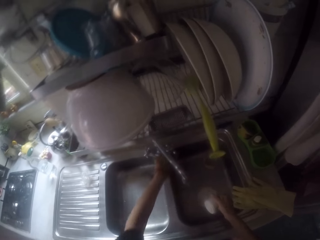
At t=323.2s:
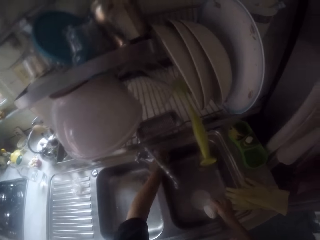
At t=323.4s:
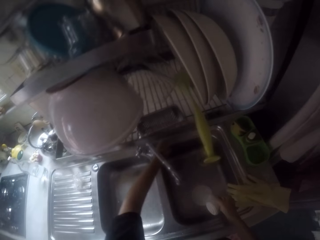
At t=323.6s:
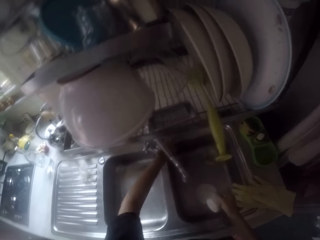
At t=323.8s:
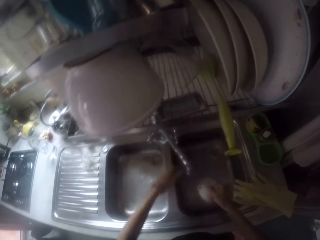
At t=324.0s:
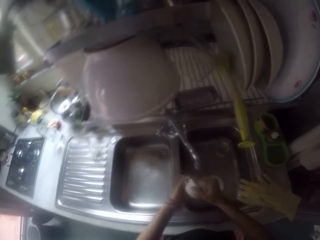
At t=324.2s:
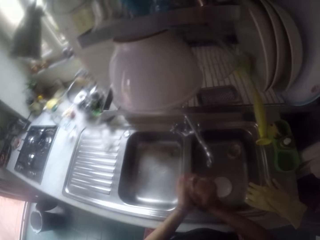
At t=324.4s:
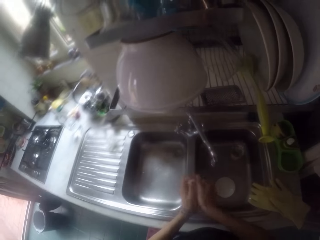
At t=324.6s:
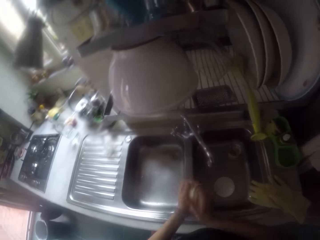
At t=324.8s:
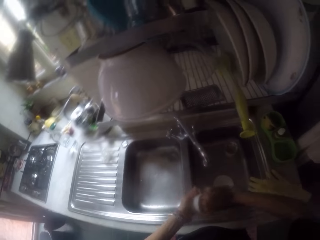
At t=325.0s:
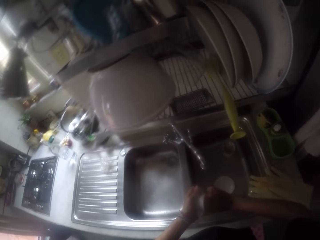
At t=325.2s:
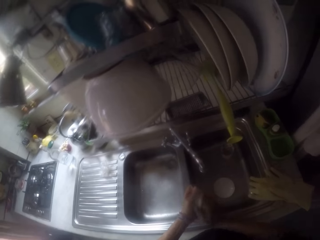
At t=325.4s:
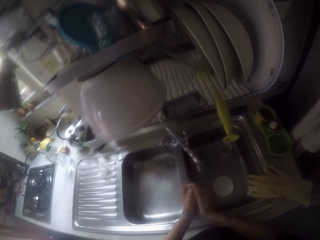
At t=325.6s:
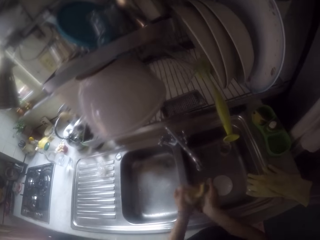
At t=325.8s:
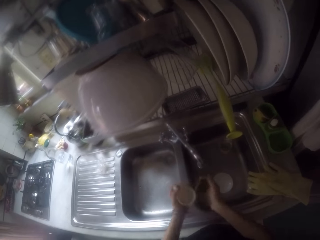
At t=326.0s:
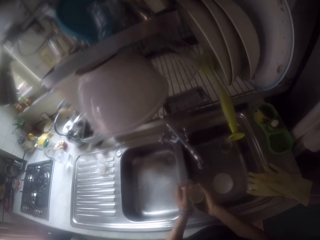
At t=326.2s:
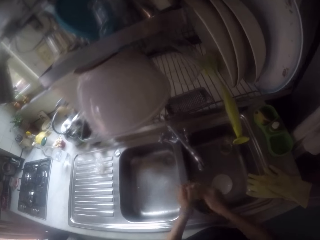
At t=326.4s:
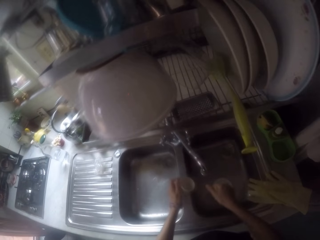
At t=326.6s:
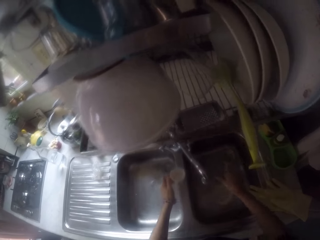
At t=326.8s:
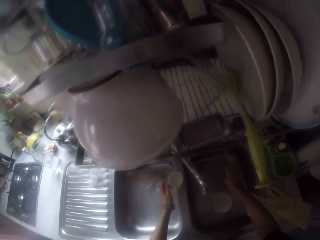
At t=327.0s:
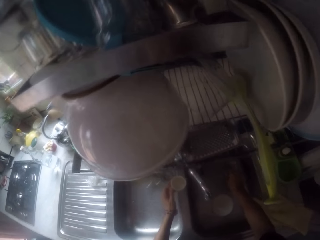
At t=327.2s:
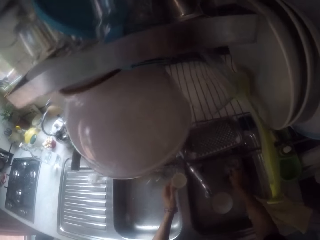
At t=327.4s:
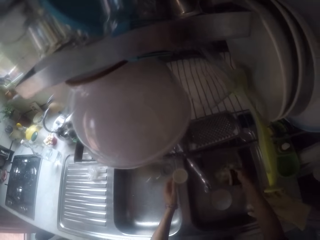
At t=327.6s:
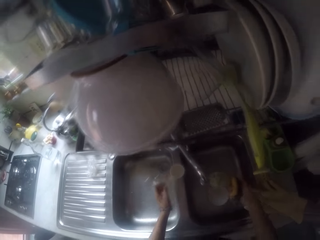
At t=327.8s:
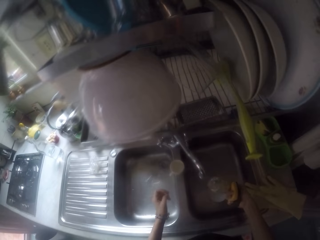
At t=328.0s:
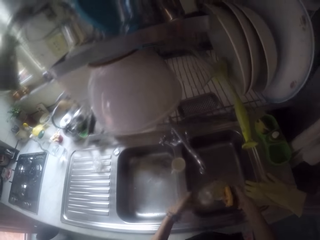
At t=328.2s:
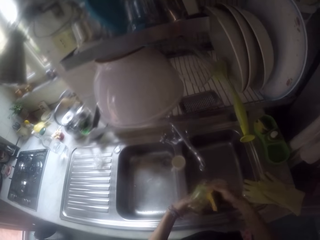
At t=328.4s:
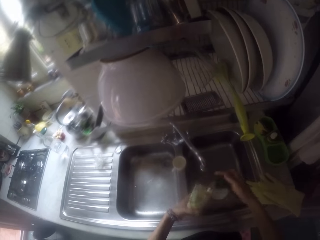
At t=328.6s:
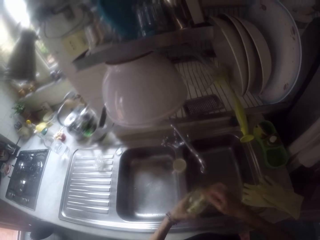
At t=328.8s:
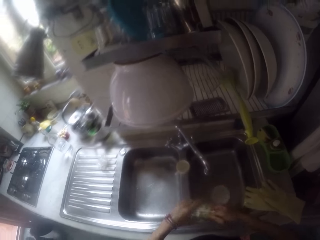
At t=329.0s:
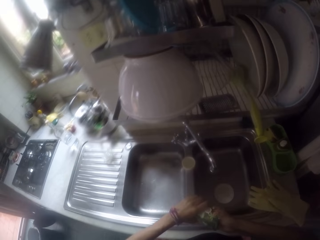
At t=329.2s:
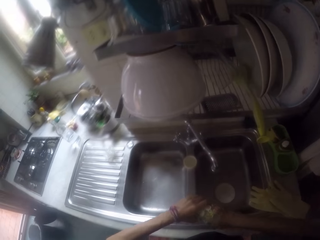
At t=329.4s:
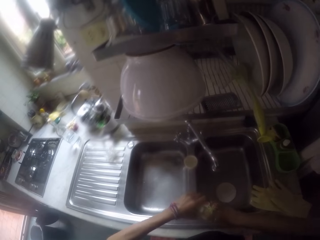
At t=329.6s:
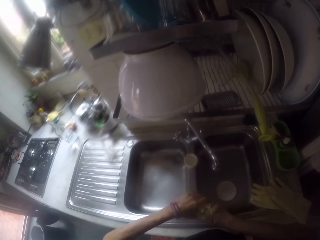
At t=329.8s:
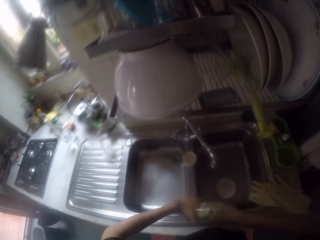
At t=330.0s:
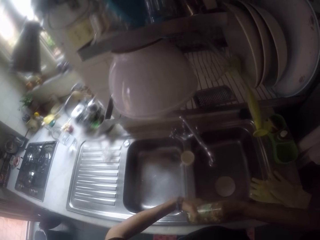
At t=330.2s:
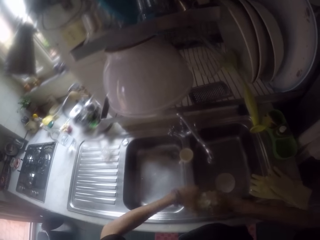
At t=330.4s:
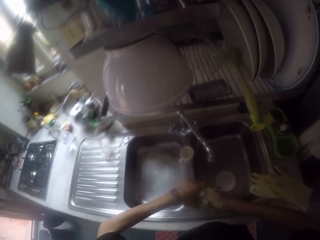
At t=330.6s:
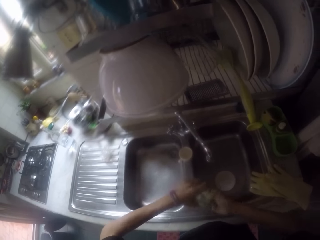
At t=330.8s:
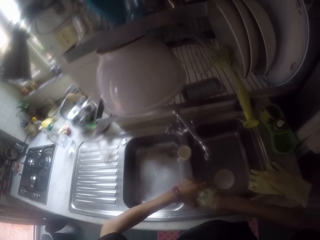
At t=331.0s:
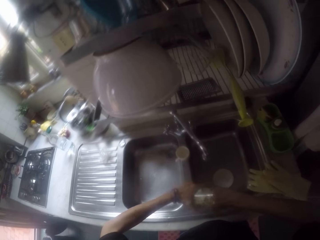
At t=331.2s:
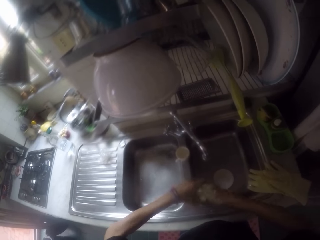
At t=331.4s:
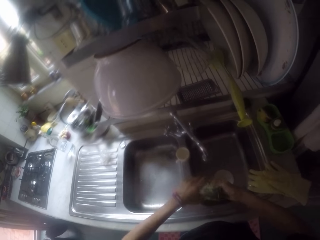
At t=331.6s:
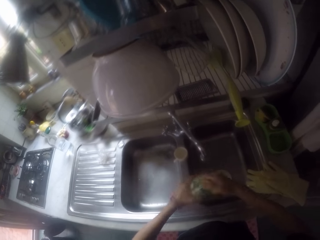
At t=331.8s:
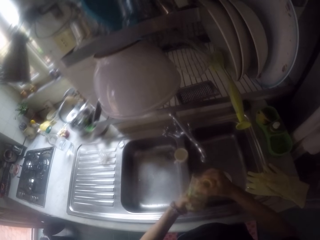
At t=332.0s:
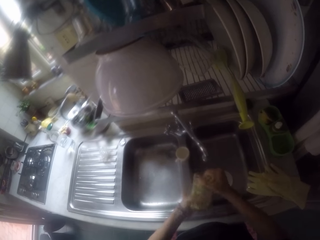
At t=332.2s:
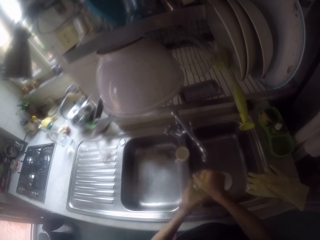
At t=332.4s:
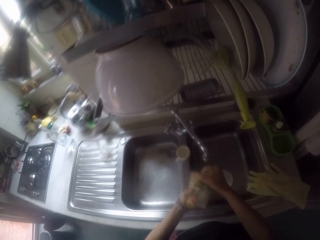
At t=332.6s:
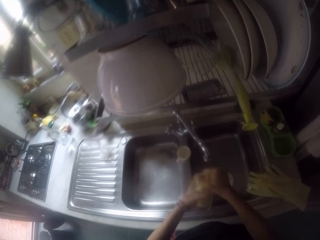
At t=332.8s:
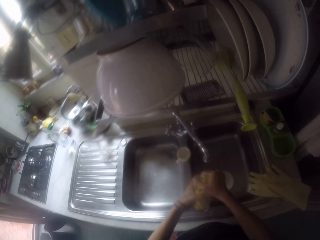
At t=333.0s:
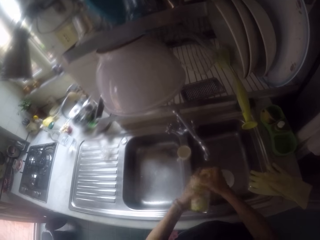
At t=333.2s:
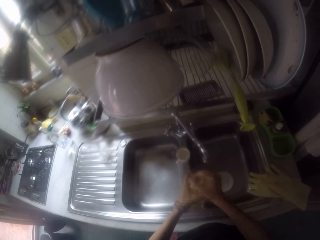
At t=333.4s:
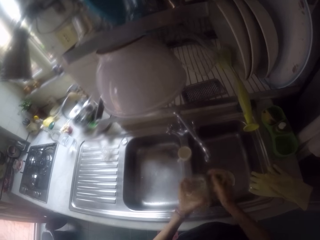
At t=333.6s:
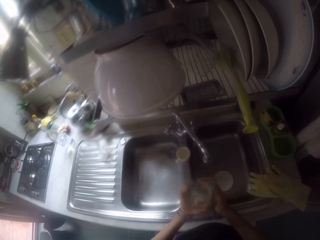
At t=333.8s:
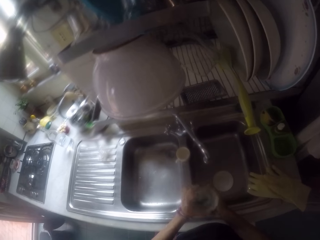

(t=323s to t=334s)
The camera wearer turns off the tap. They wash the cup with the sponge. They place the cup on the sink. They pick a glass from the sink. They wash the glass with the sponge.

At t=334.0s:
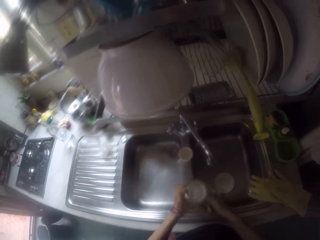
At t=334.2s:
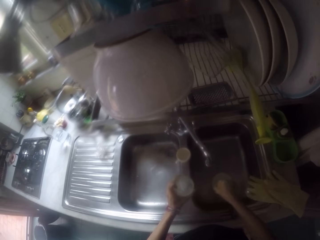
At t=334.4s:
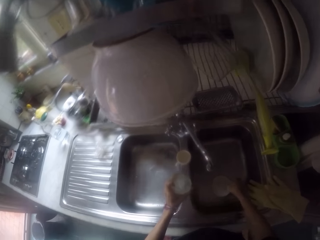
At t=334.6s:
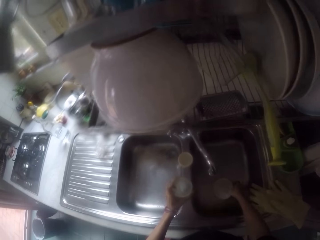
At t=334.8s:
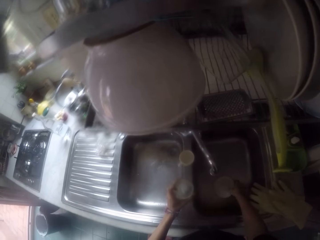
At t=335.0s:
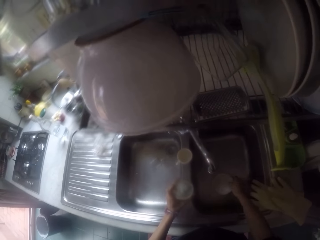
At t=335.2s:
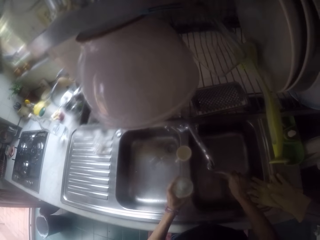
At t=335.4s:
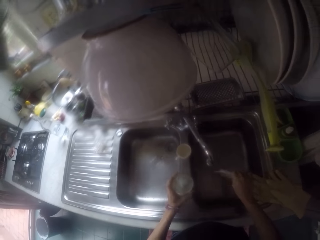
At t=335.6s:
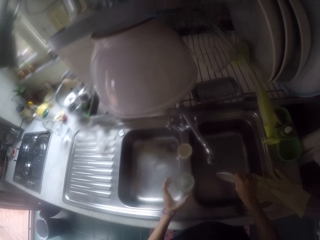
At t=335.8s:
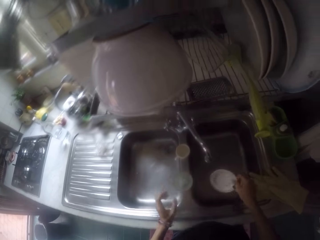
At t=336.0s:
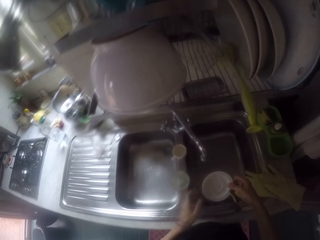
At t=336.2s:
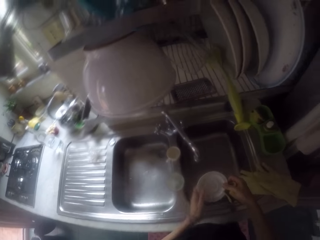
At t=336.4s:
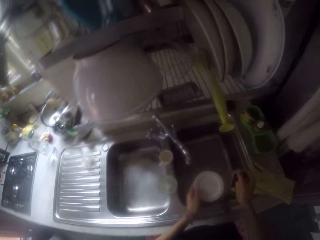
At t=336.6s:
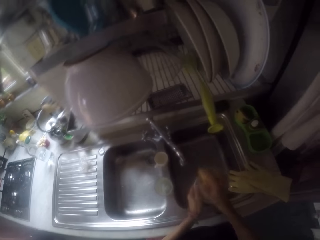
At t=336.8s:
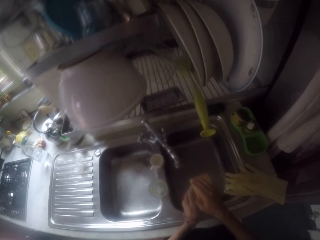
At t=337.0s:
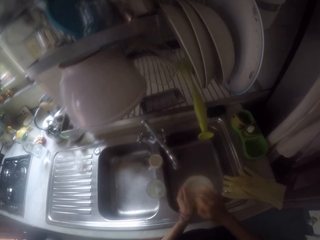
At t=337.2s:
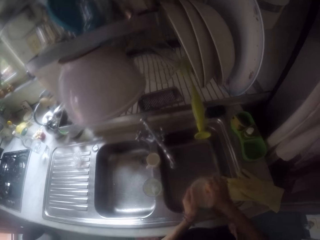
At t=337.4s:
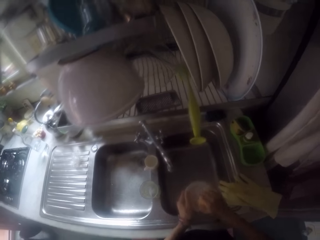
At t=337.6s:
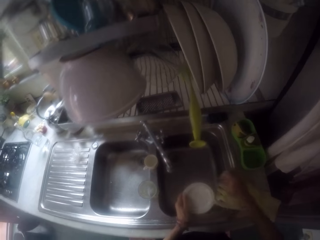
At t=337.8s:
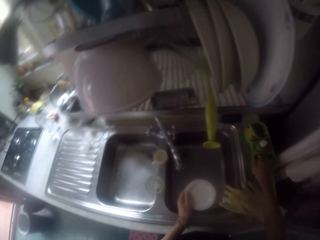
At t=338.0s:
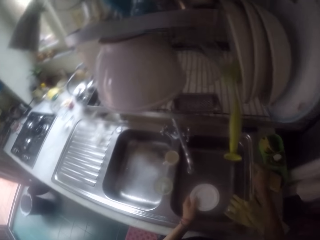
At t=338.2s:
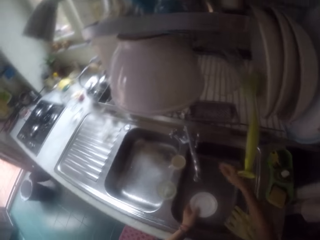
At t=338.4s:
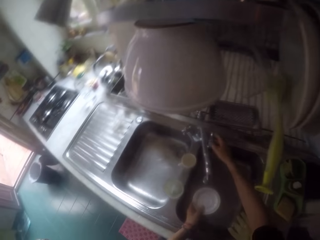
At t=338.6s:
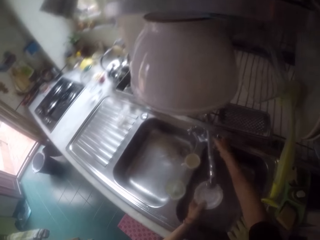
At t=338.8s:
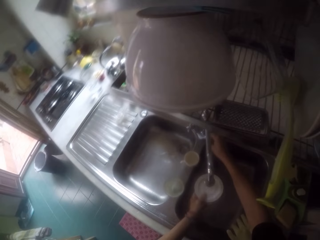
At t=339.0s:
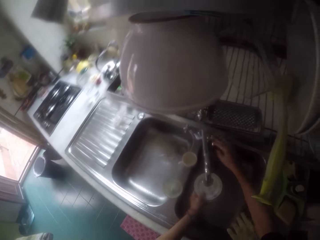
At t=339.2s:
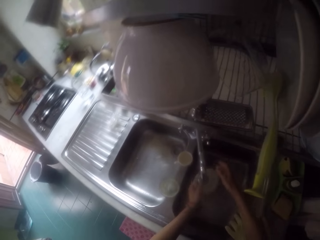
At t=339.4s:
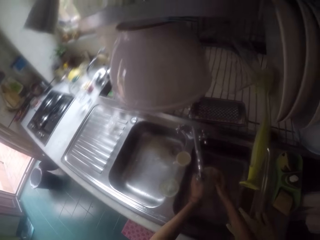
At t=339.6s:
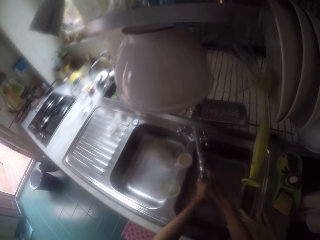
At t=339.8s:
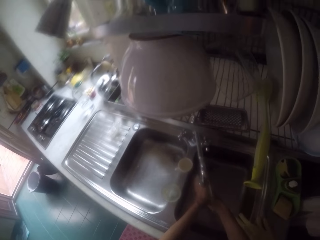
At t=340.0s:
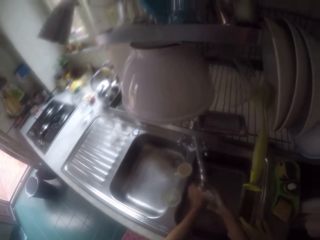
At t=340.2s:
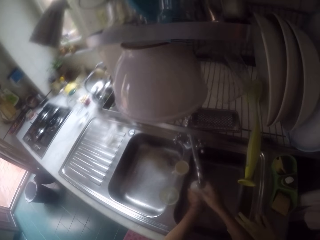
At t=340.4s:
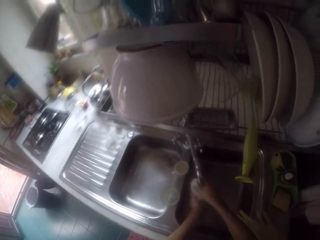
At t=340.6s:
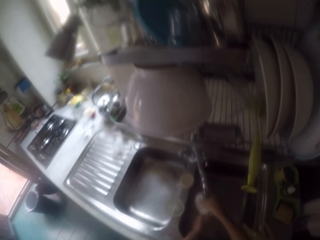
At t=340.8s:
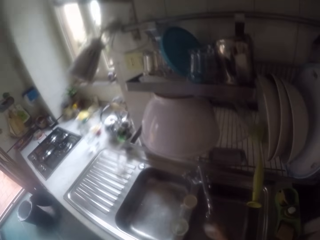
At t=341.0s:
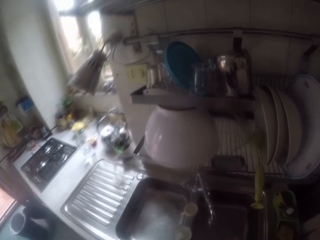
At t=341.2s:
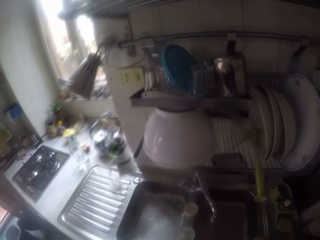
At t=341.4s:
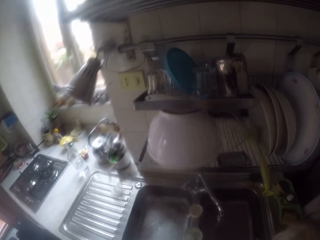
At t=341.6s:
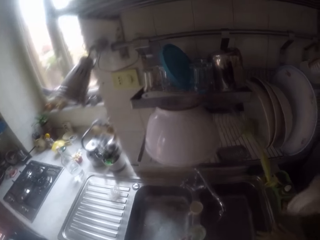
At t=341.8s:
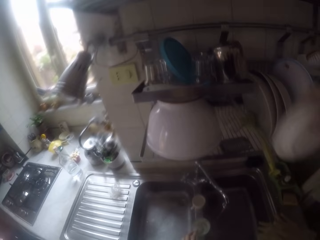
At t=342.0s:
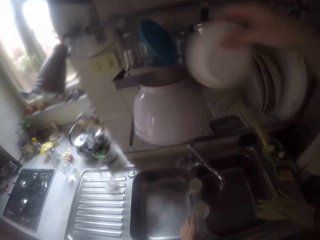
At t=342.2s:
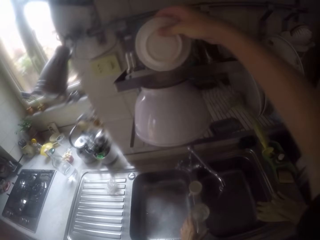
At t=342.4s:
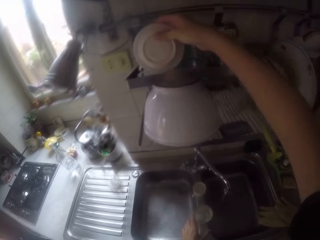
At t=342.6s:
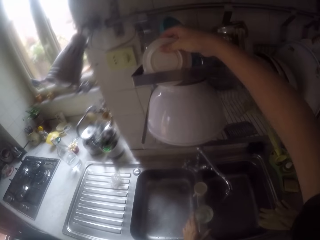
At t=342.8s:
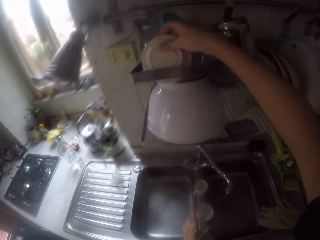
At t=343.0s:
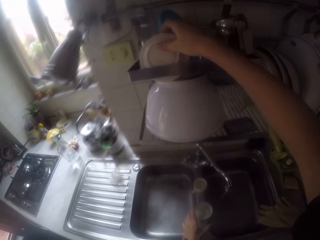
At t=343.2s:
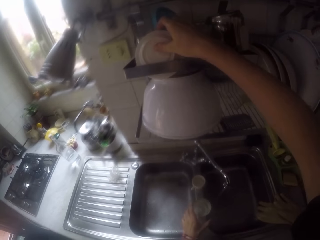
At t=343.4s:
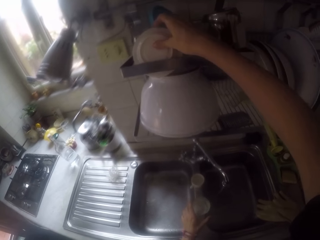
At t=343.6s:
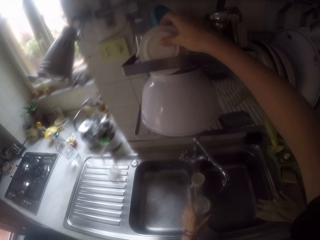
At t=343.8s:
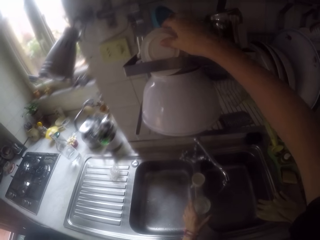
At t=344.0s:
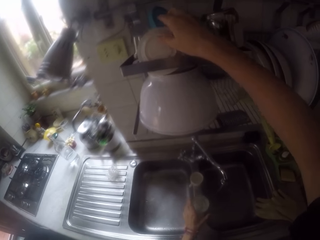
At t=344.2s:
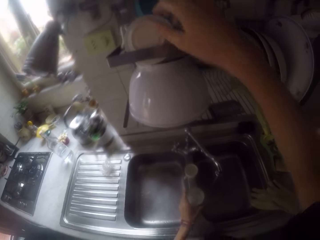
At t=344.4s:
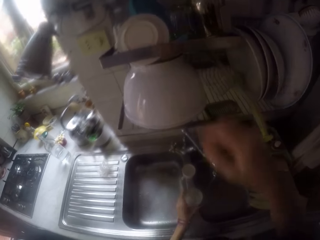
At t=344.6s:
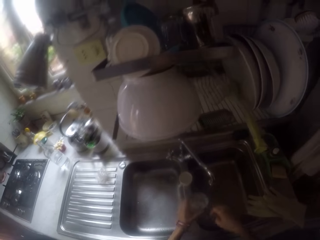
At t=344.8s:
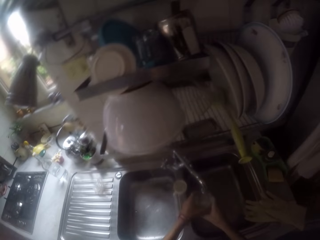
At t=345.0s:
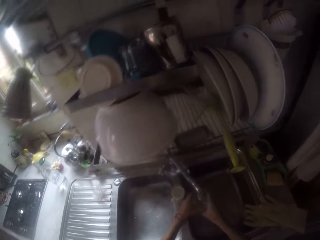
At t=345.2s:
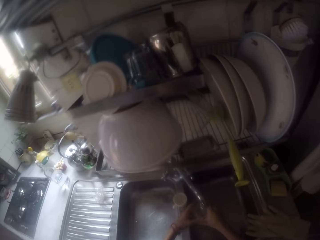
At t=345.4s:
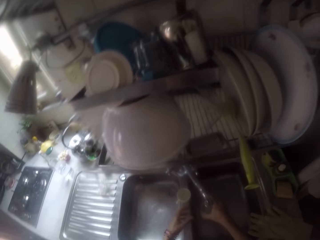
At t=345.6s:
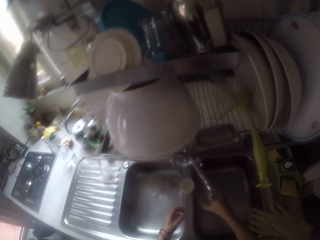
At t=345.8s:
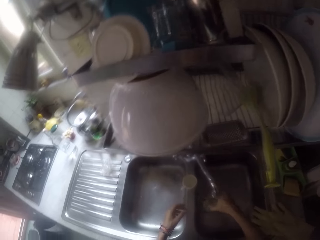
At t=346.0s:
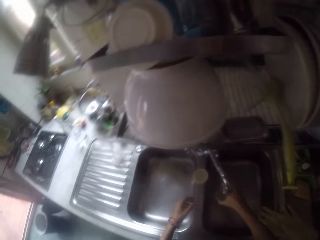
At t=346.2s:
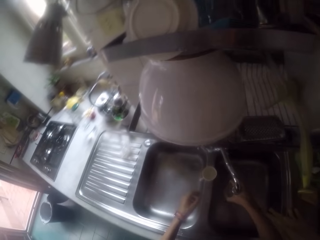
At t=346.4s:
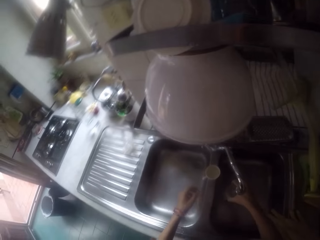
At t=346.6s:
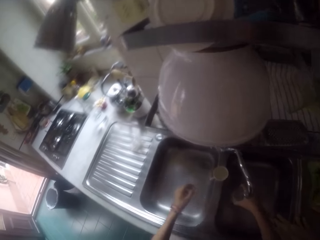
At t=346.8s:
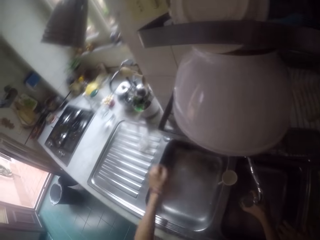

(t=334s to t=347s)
The camera wearer picks a plate from the sink. They place the glass on the sink. They wash the plate with the sponge. They place the sponge on the sink. They turn on the tap. They rinse the plate with the tap water. They place the plate on the utensils rack. They rinse the glass with the tap water.
